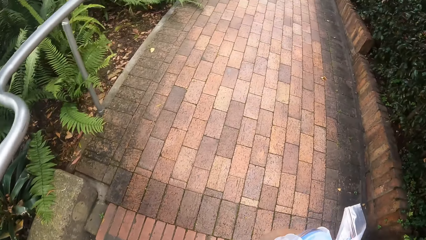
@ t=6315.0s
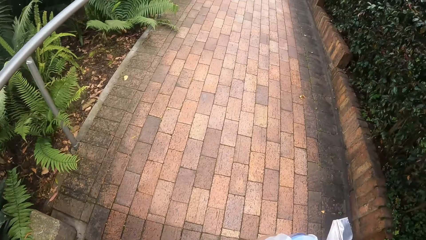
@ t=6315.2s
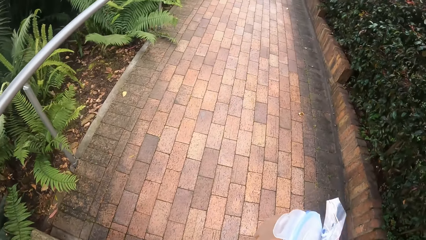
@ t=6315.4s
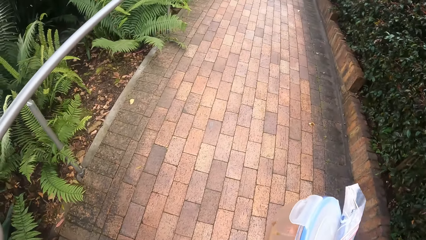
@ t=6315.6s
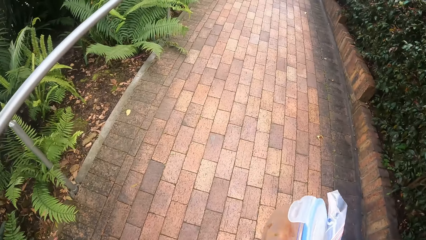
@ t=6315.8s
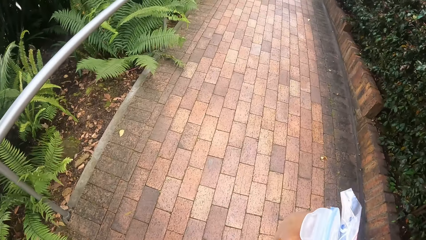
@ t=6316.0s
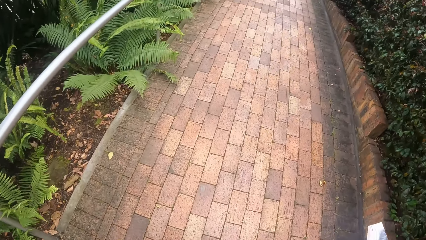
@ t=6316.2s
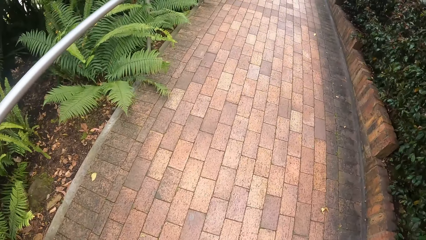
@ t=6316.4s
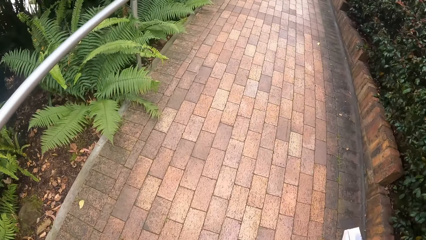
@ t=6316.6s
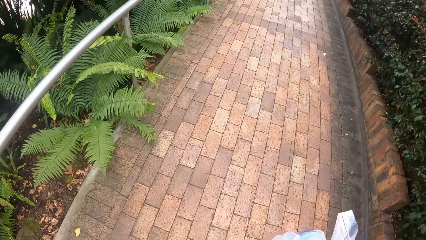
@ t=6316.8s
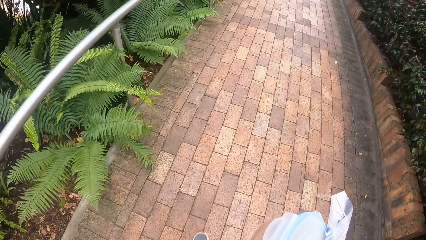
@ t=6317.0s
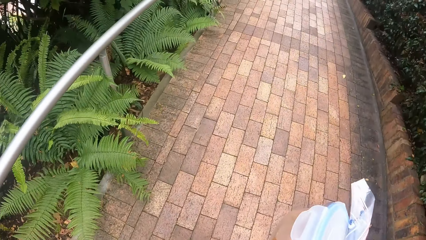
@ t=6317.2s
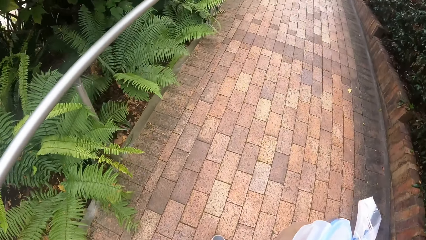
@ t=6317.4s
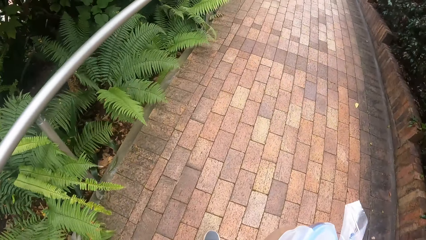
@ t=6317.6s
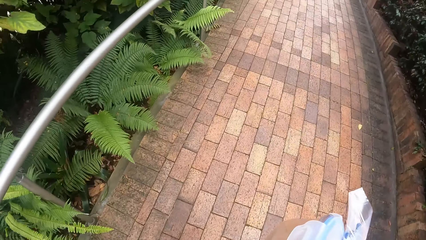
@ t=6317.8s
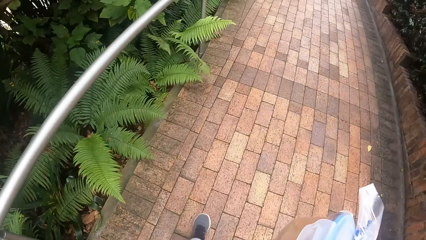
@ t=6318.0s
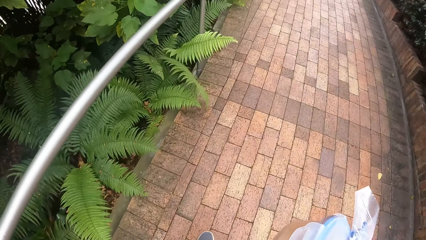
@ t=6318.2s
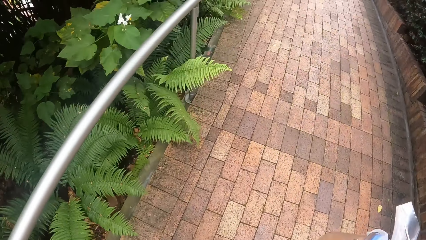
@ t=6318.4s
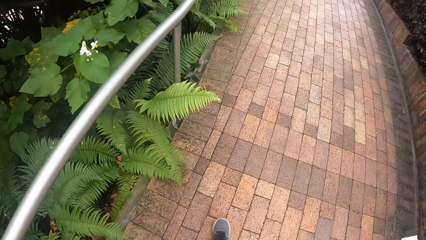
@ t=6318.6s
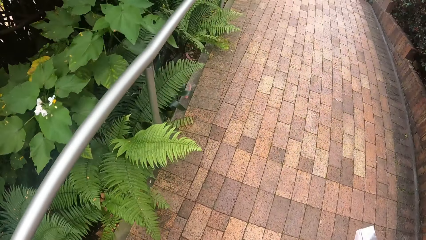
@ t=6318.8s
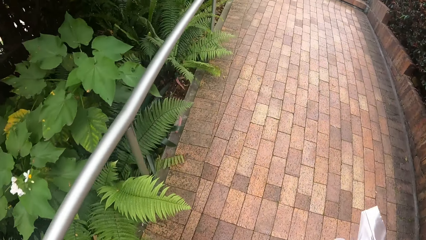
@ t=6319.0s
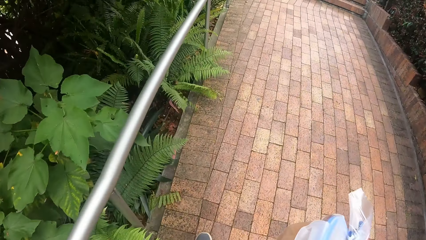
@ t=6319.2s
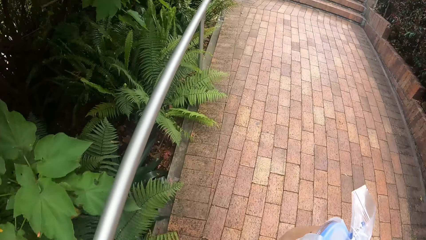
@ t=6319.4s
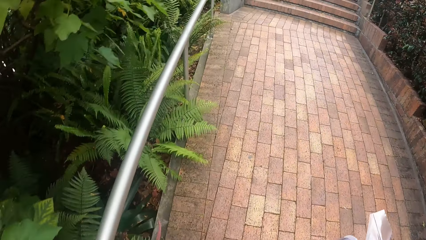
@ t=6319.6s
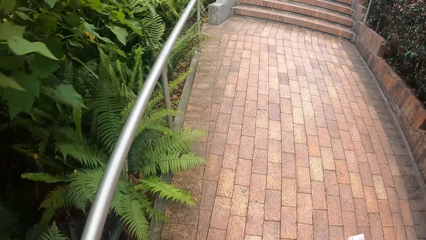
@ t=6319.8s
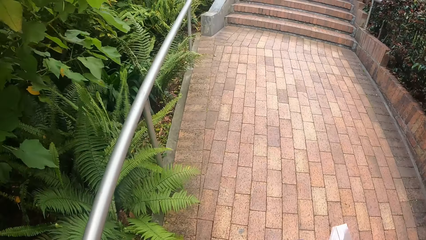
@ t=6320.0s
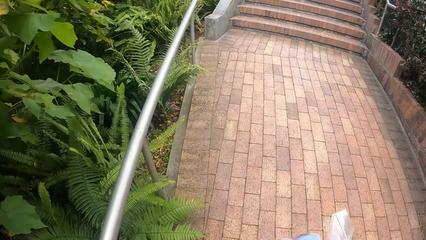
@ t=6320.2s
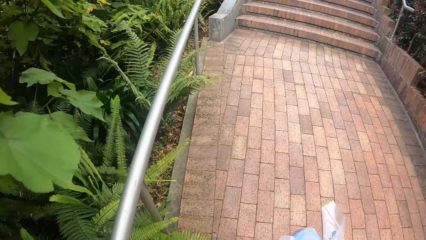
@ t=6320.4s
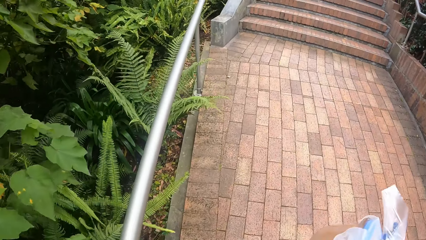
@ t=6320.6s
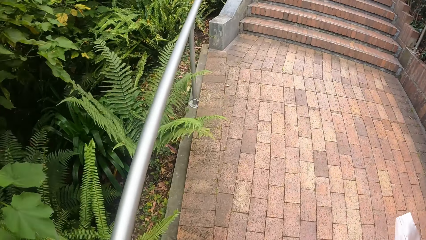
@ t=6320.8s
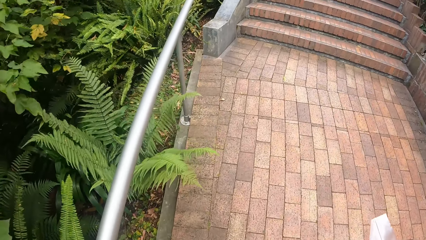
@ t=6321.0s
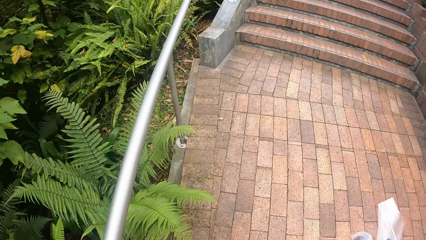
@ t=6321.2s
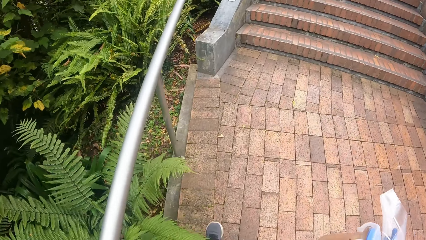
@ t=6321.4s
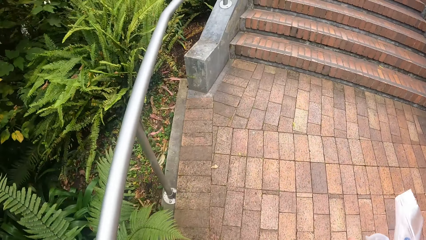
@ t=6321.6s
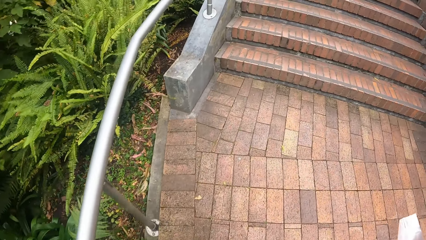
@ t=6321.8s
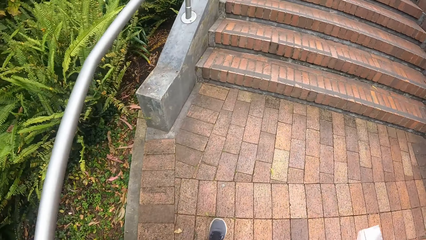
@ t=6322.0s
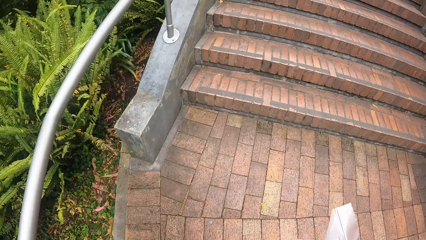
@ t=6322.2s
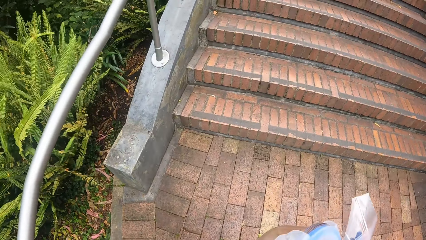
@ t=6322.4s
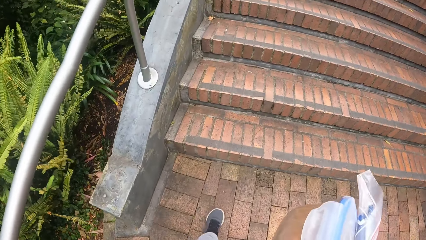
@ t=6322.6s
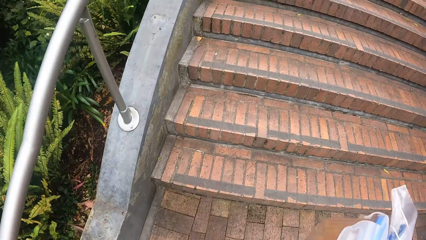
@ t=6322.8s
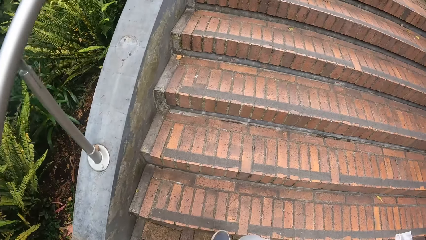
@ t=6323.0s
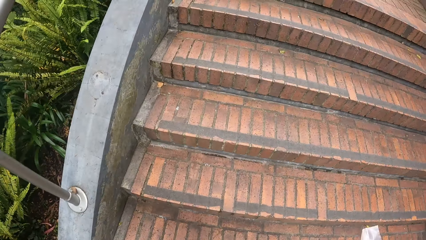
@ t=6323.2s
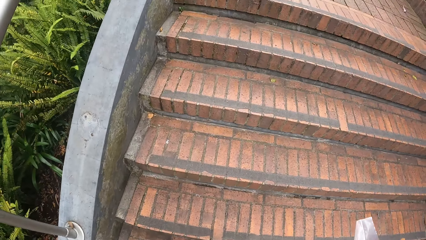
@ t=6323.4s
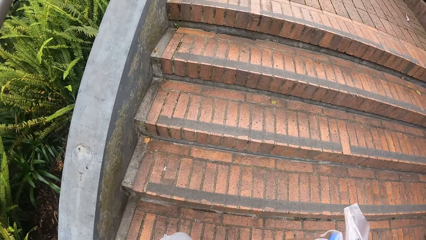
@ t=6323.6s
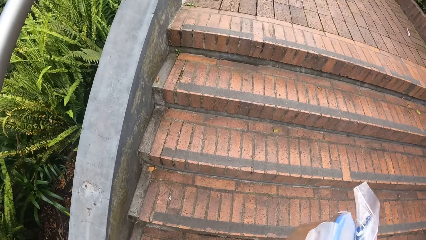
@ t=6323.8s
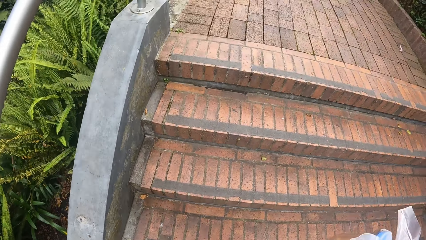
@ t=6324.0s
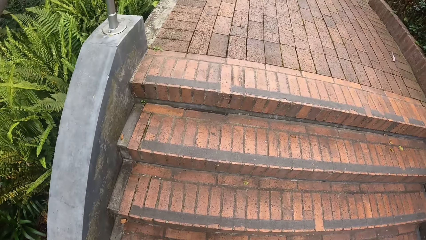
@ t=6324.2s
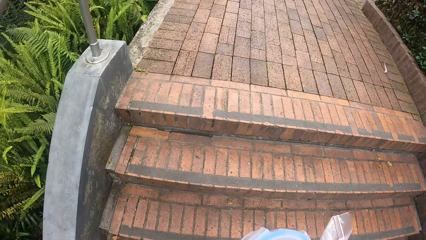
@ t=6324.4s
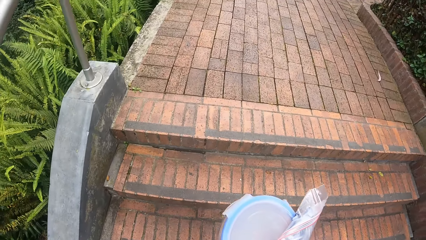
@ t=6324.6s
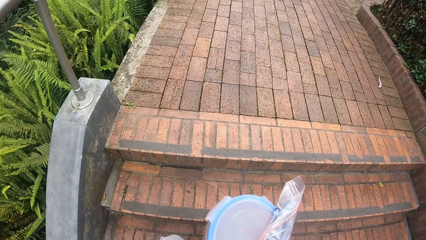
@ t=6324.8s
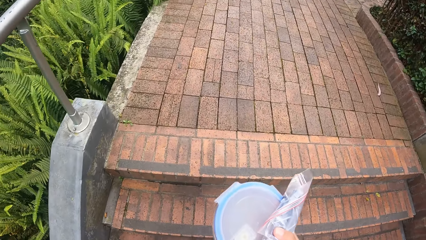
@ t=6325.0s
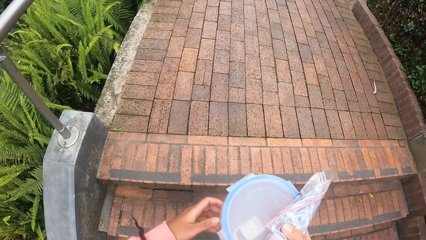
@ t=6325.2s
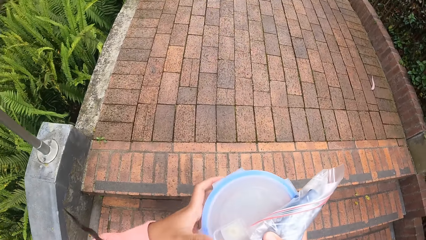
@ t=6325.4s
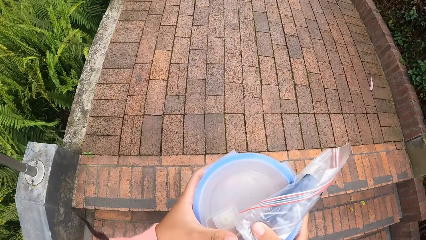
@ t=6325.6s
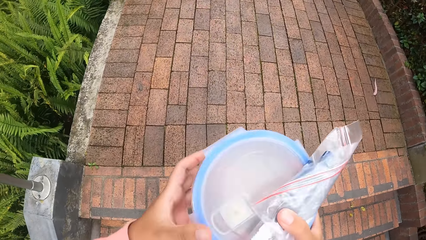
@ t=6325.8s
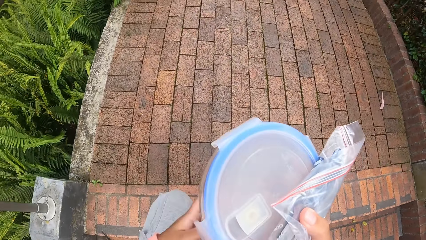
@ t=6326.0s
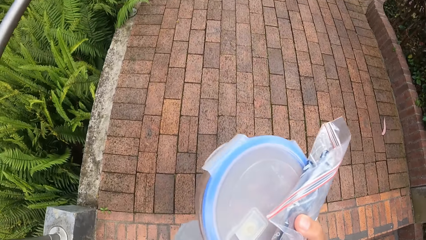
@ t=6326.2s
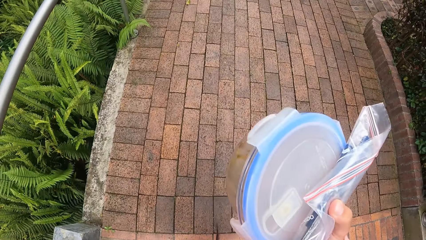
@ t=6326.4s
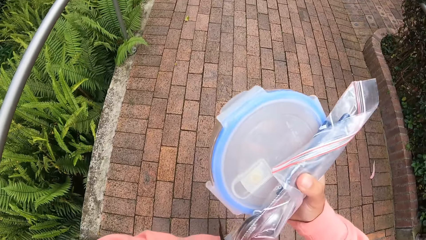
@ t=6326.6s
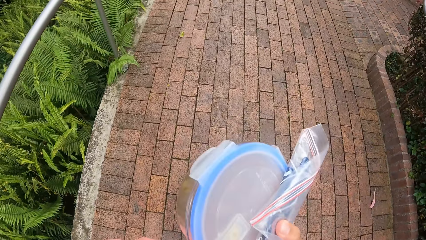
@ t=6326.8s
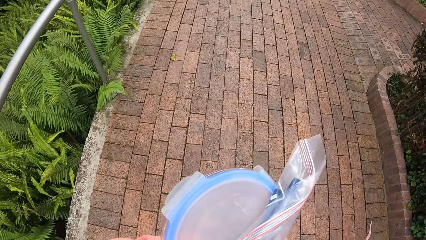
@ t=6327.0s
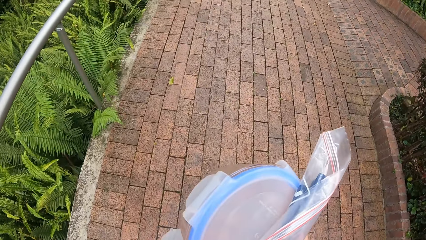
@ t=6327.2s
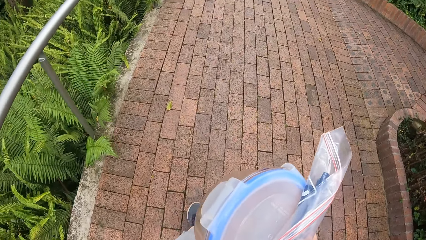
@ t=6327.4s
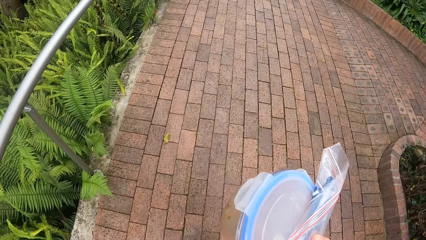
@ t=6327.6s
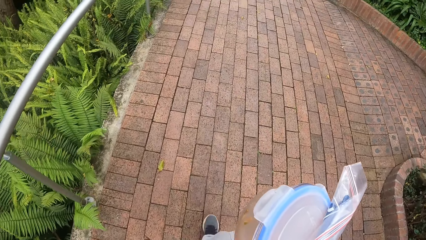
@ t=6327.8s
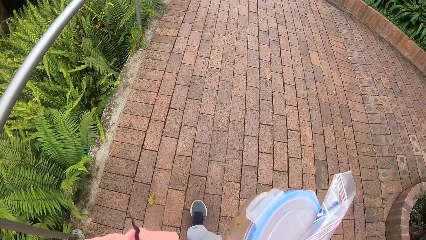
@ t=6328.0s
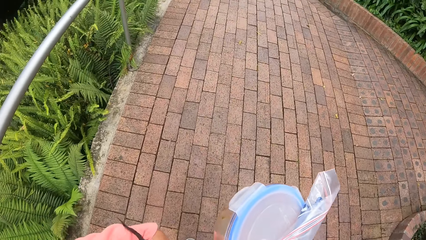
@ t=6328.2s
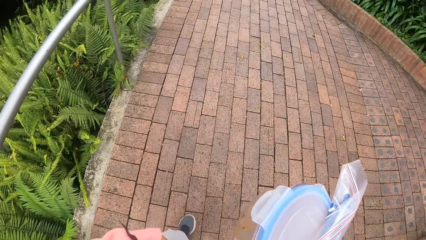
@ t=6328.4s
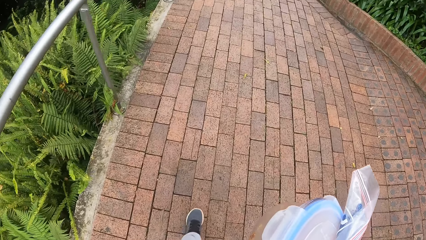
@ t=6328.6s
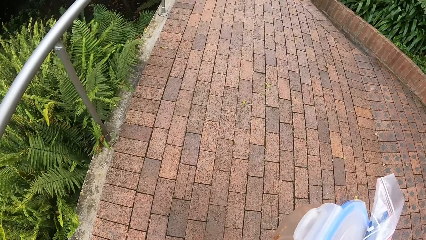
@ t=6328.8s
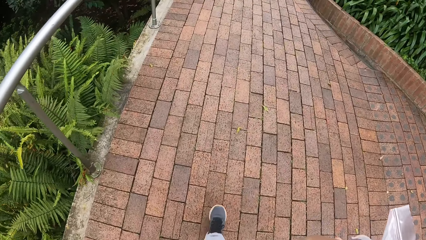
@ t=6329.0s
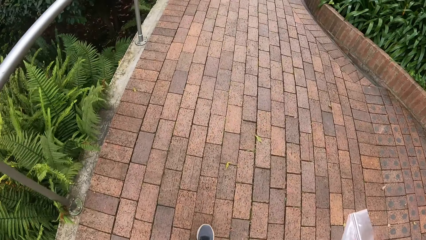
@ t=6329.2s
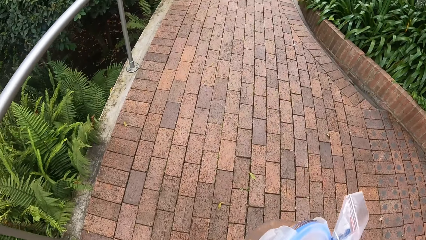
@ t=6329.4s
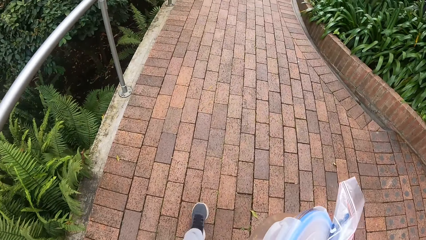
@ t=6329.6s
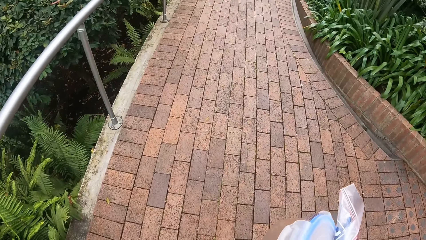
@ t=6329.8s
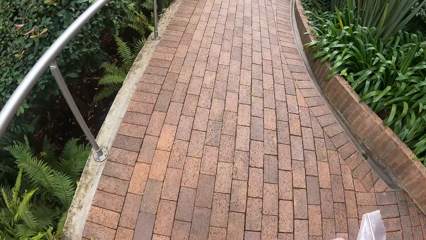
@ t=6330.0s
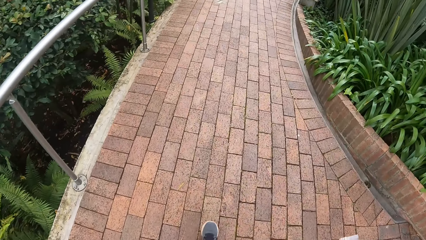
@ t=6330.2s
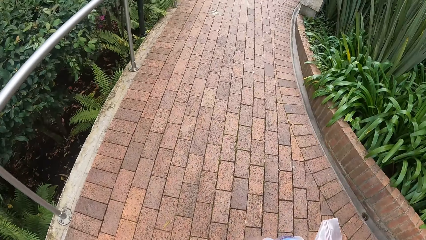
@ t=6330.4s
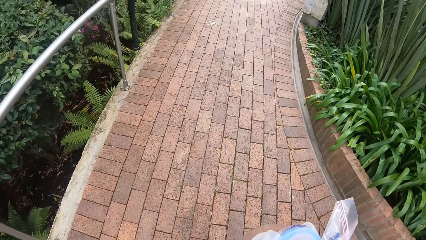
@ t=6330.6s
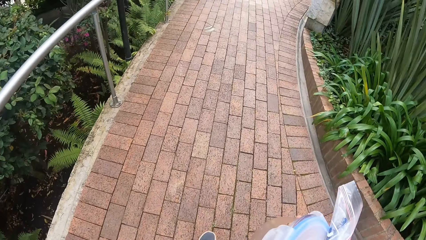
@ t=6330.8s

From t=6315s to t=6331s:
The camera wearer walks on a walkway. They walk up a flight of stairs. They walk on the walkway.
